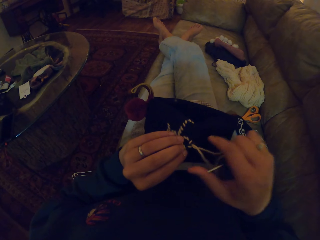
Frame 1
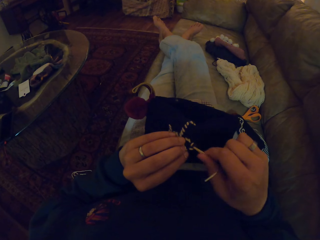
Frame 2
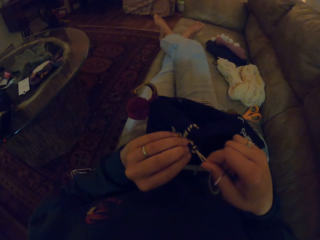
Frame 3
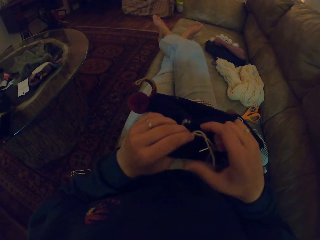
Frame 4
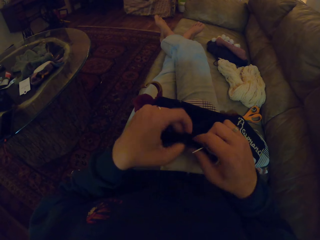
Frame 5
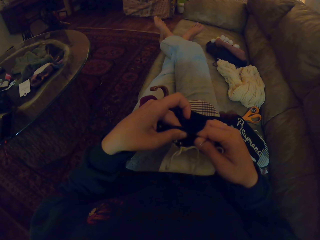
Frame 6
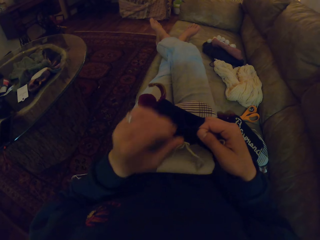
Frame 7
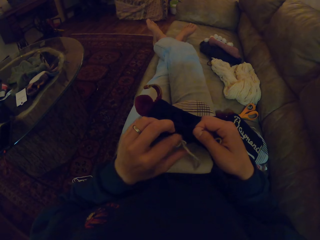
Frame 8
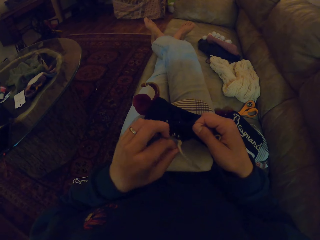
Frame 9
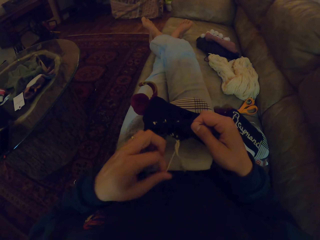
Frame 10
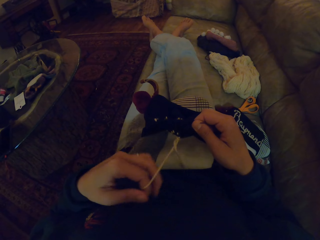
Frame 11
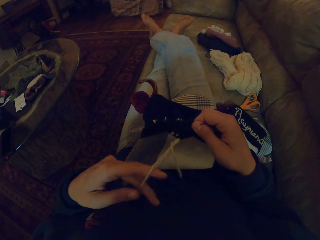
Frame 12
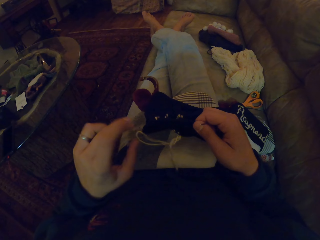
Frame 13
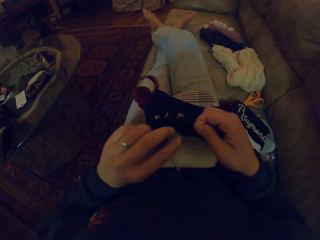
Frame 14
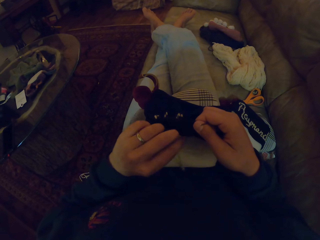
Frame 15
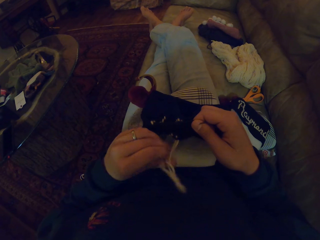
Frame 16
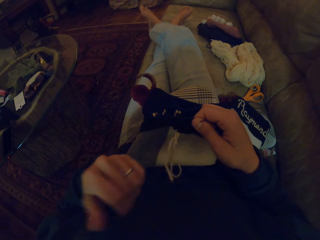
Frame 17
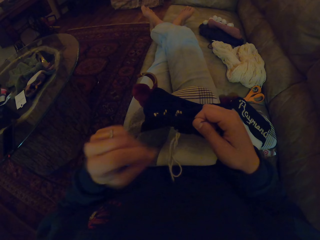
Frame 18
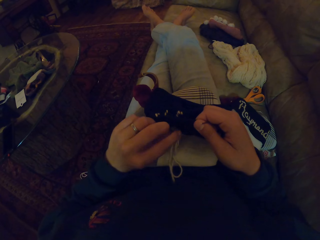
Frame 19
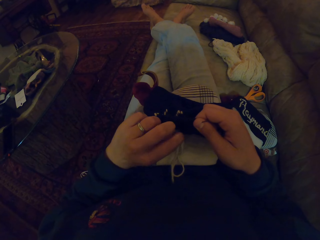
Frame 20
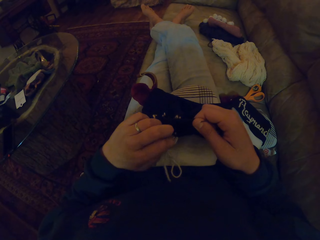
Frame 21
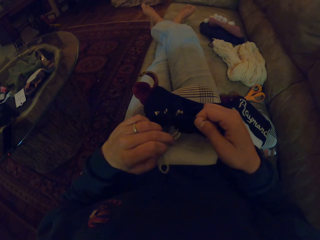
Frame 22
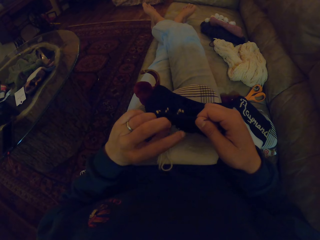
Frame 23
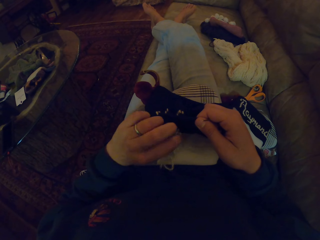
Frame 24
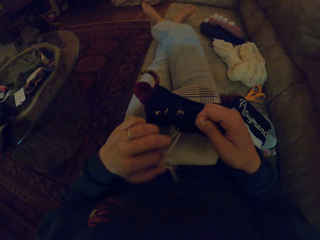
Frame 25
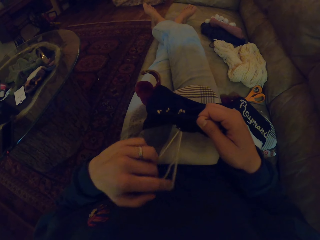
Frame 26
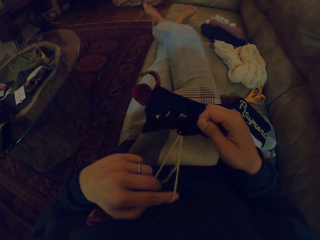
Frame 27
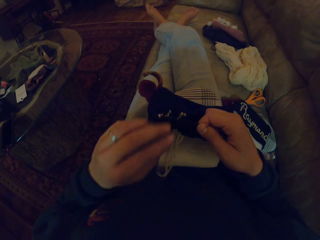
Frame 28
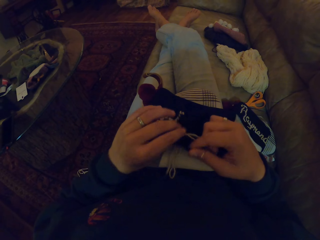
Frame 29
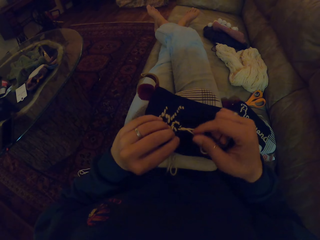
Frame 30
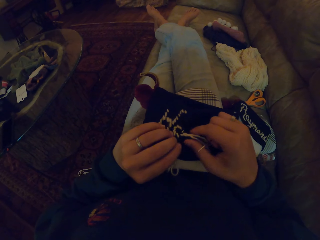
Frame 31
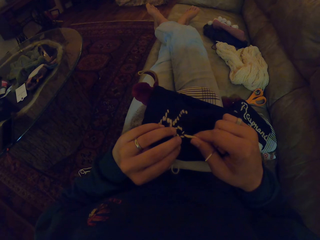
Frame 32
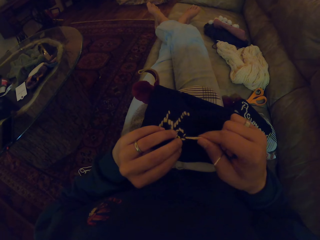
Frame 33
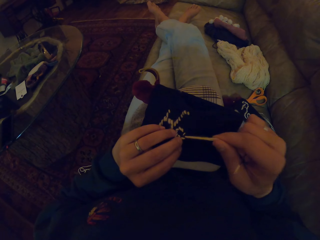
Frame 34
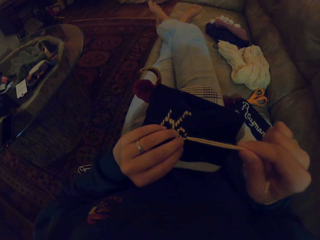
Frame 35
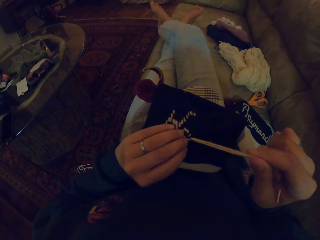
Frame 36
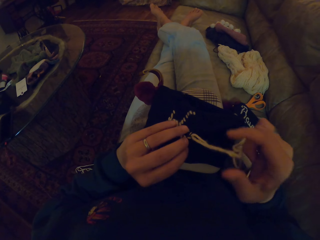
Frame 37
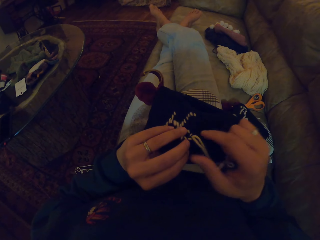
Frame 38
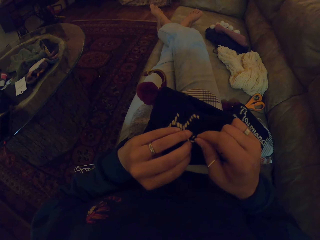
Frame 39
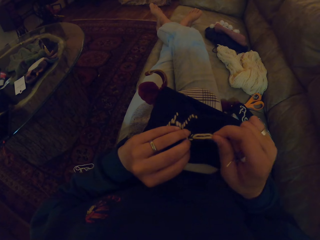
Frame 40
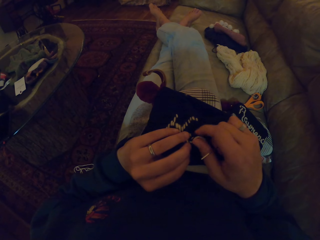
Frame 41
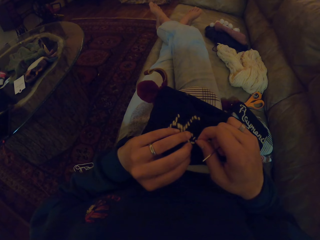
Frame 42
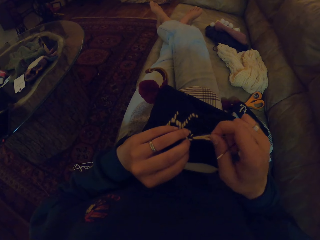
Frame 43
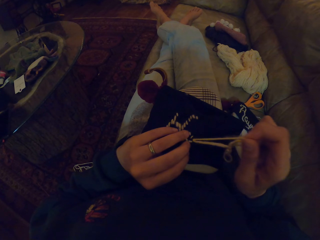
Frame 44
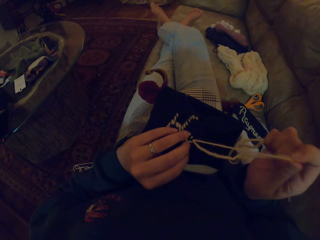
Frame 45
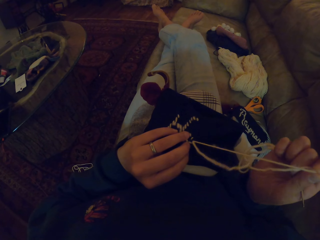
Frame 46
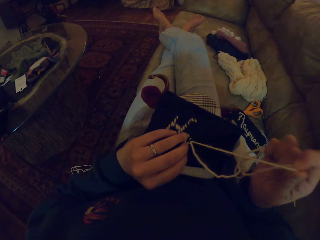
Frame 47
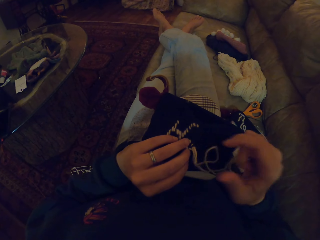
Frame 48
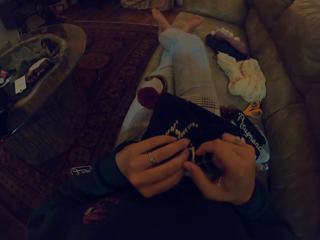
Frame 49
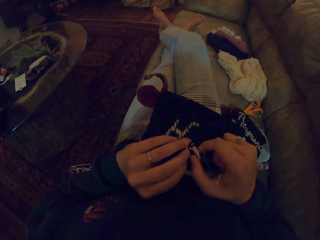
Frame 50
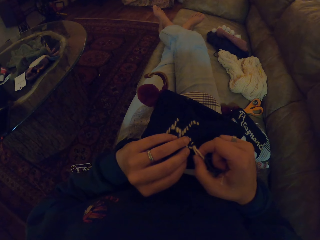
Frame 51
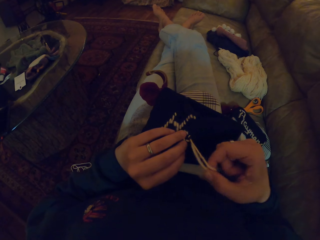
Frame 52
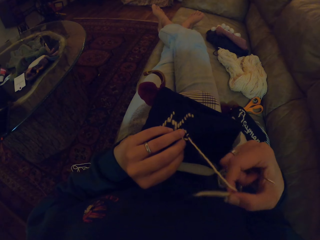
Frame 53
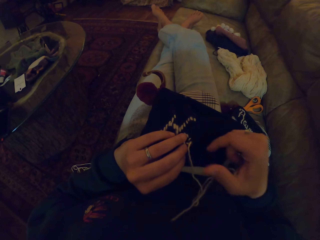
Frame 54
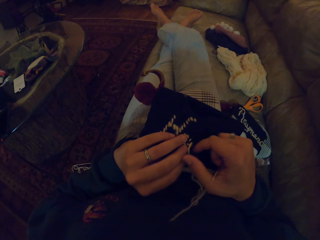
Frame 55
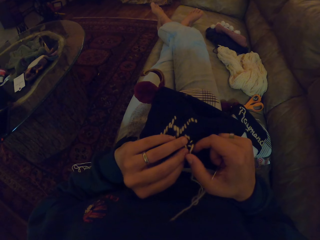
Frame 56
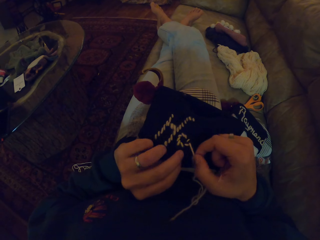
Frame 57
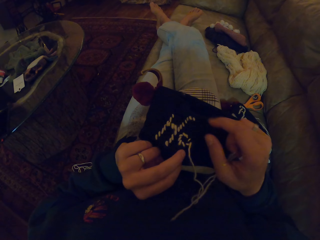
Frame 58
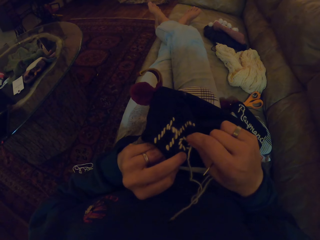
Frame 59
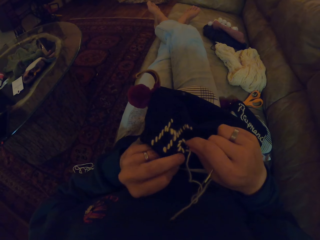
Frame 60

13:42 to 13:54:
The camera wearer pulls a thread.

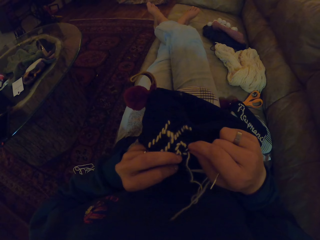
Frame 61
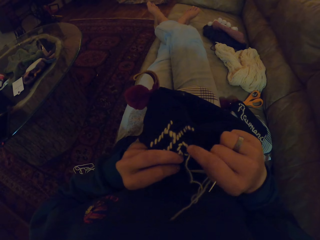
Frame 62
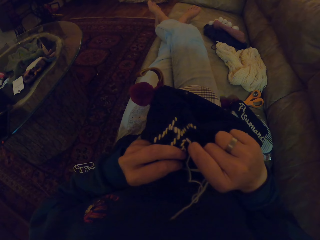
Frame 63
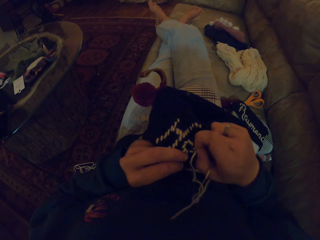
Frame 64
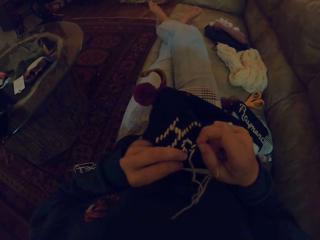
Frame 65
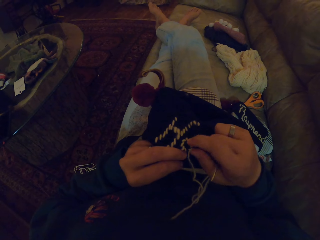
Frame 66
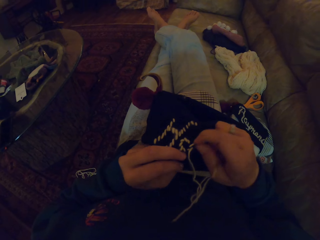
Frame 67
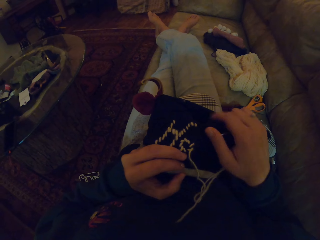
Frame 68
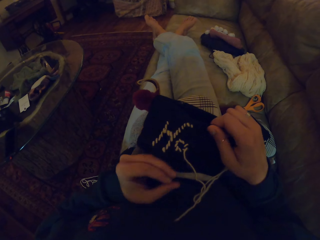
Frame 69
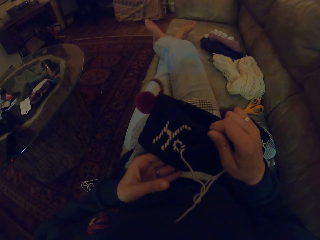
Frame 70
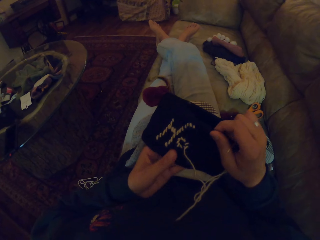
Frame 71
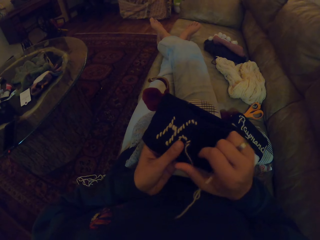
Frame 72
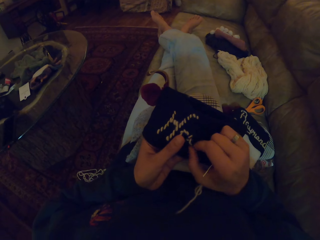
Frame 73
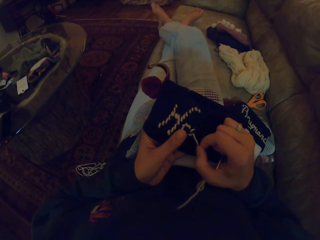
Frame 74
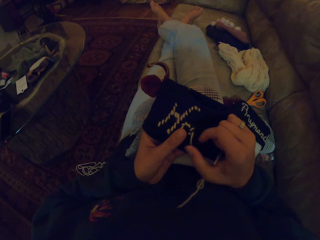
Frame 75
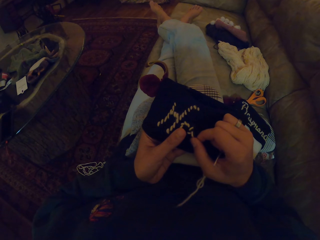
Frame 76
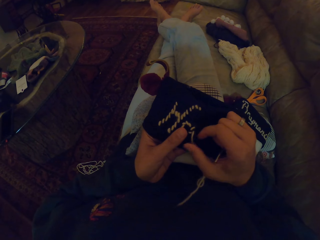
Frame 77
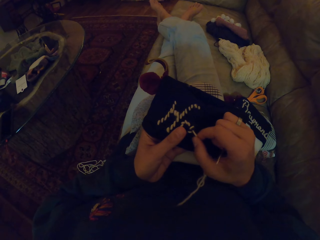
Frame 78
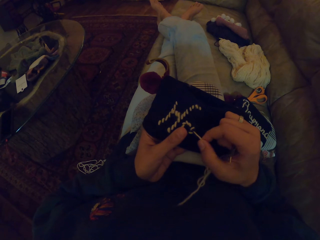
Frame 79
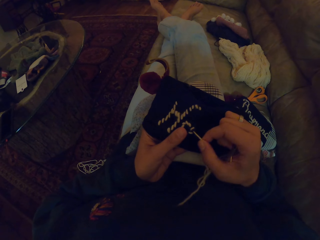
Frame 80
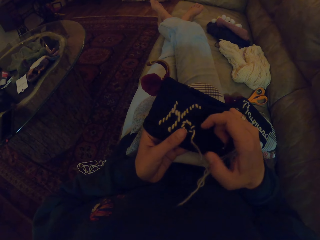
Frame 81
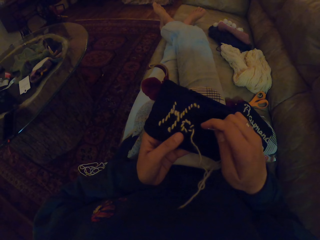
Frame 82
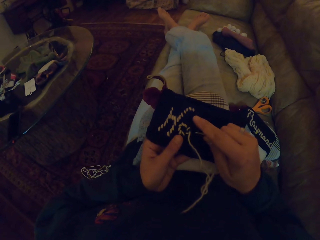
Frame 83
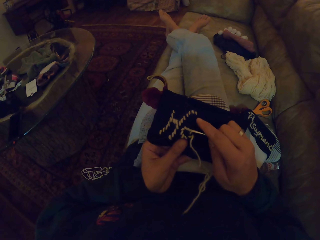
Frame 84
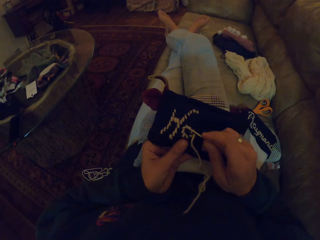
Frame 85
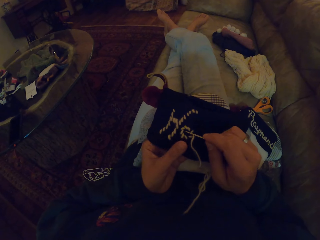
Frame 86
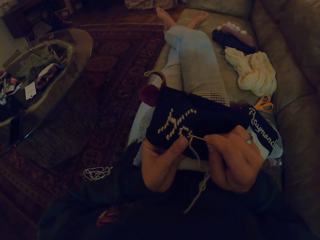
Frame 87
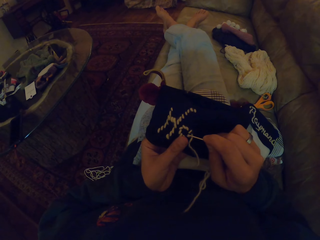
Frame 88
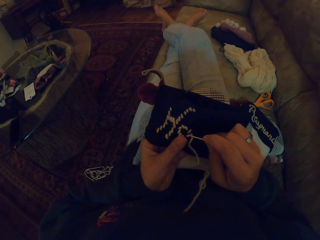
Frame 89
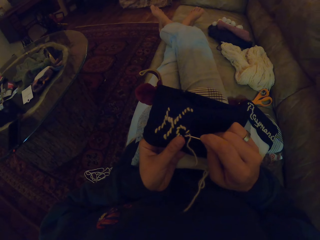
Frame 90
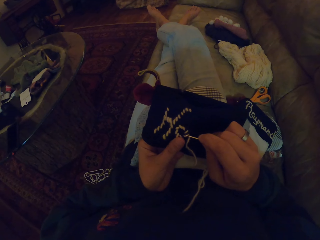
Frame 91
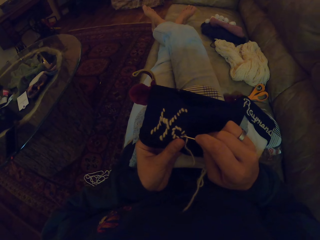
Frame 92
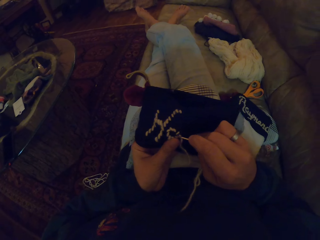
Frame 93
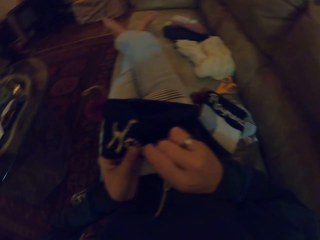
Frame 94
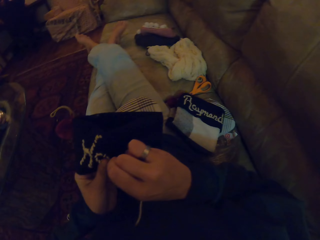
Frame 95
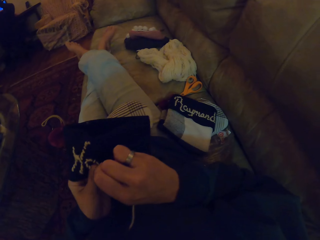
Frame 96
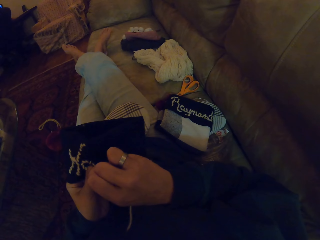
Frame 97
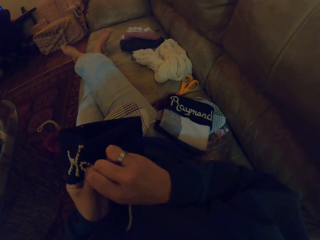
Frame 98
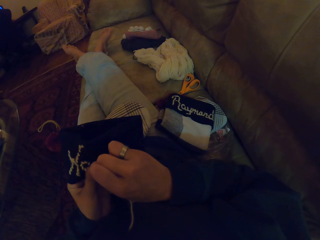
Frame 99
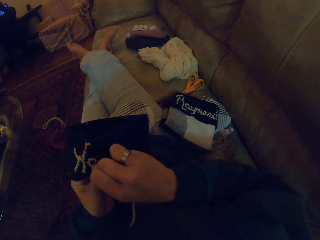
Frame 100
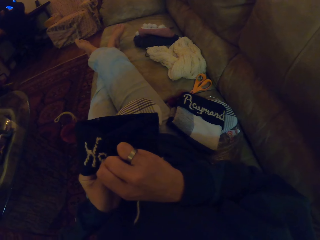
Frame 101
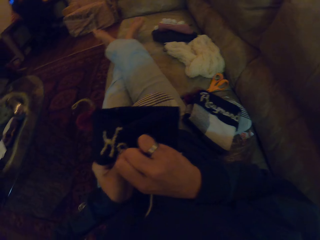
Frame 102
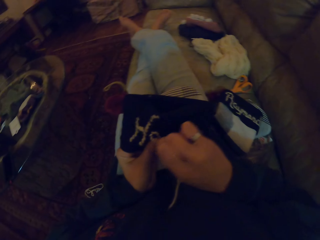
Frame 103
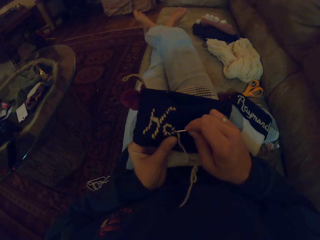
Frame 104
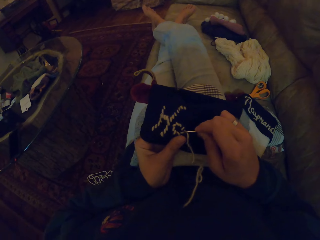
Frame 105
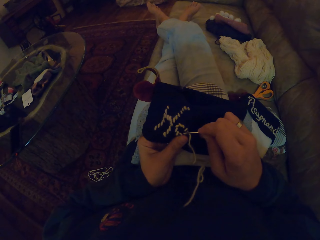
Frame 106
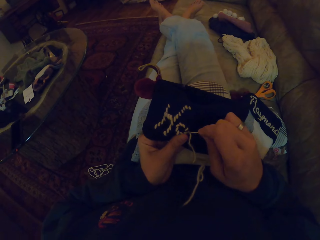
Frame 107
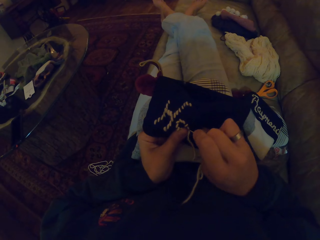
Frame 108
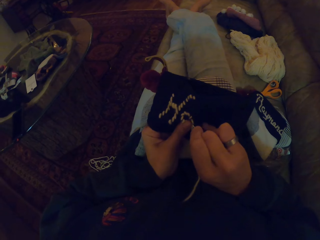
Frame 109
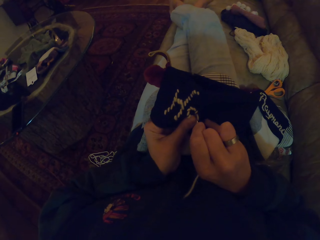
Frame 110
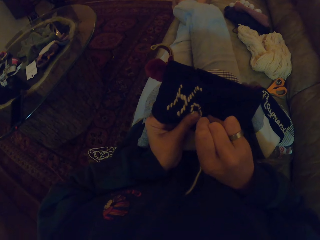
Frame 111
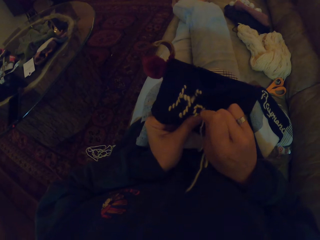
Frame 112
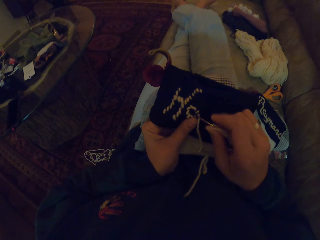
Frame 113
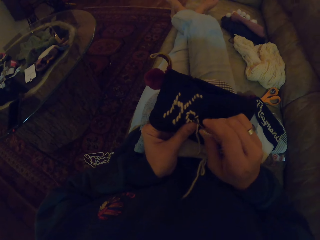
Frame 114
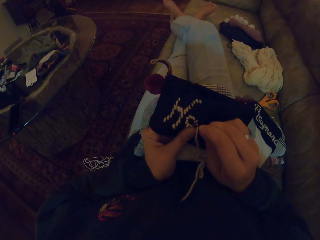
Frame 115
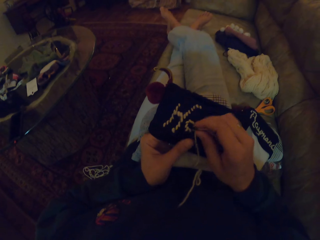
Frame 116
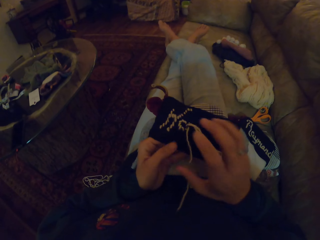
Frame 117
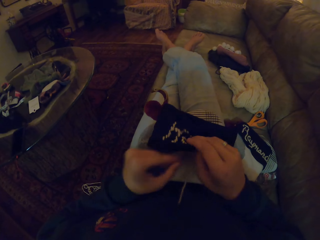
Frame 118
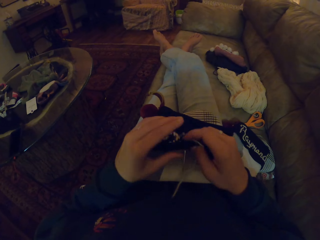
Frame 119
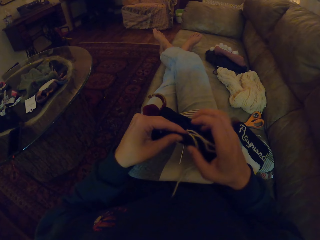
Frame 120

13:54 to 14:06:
The camera wearer sews a fabric with a needle.
